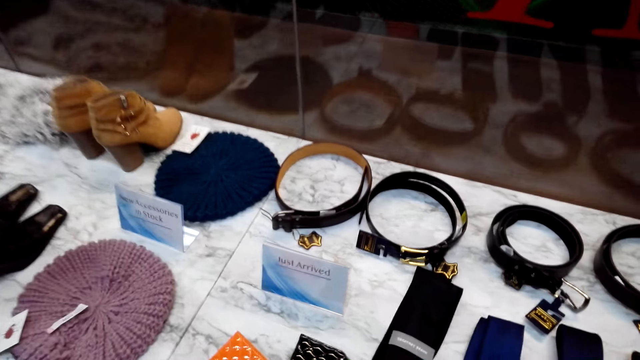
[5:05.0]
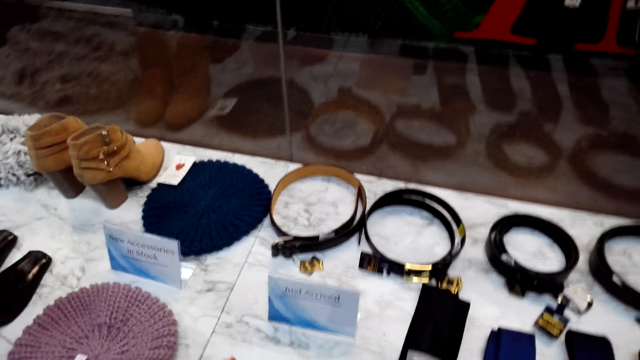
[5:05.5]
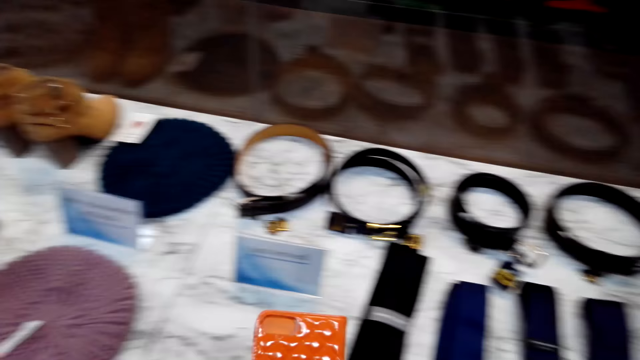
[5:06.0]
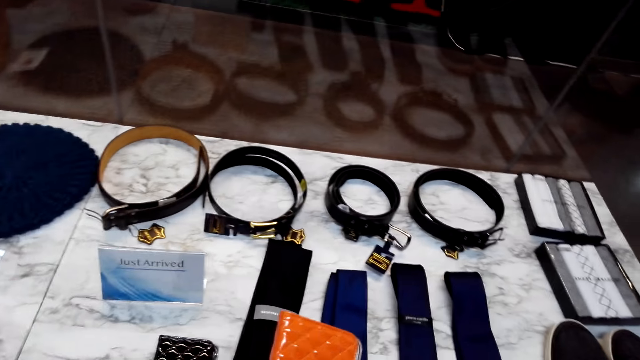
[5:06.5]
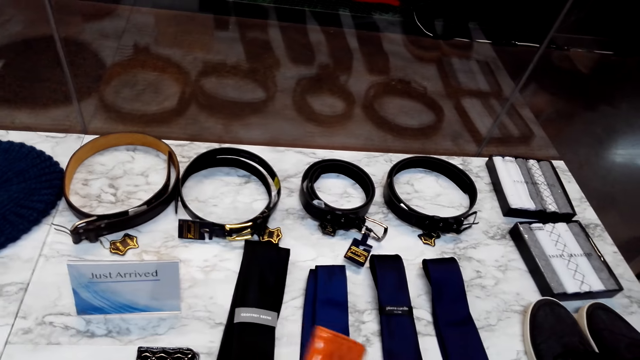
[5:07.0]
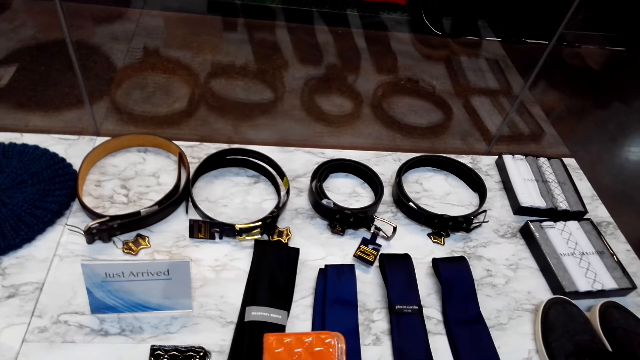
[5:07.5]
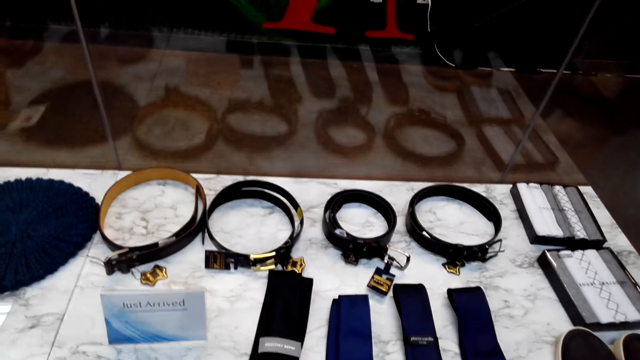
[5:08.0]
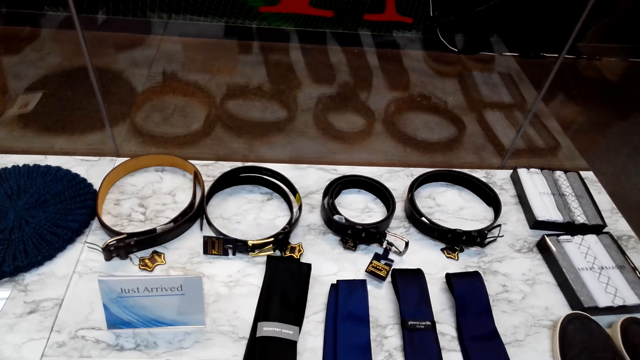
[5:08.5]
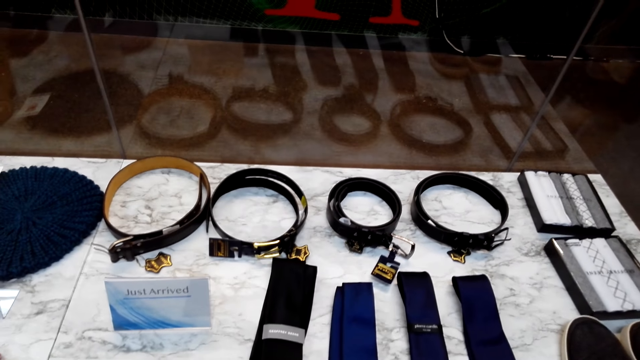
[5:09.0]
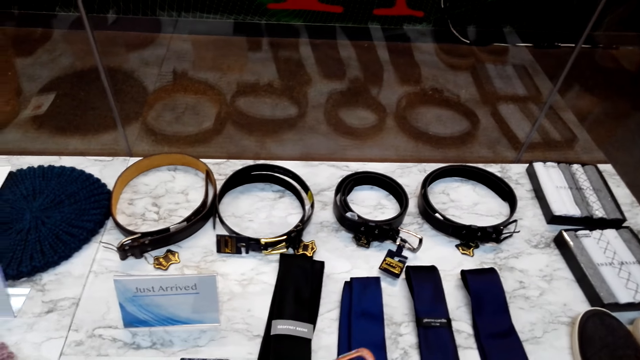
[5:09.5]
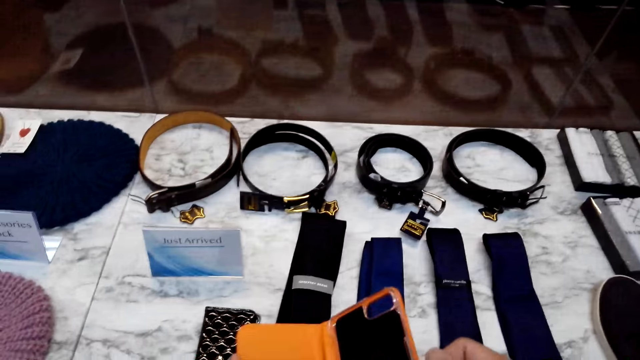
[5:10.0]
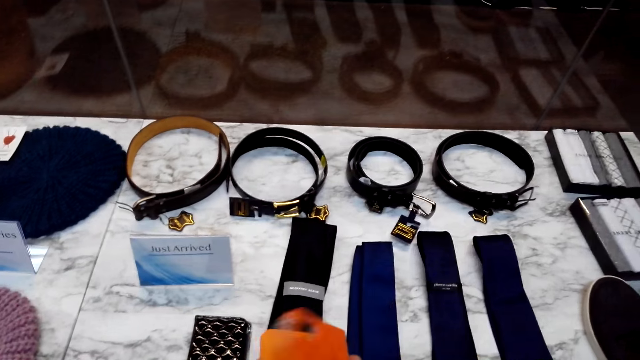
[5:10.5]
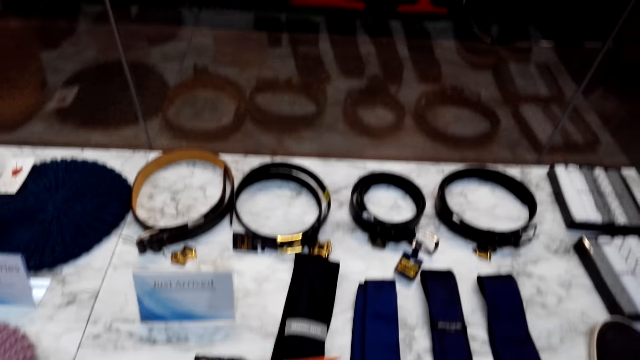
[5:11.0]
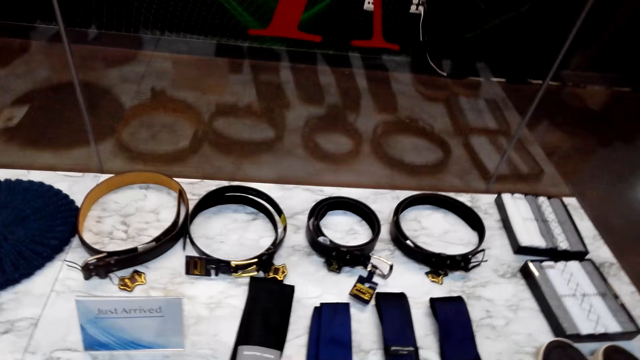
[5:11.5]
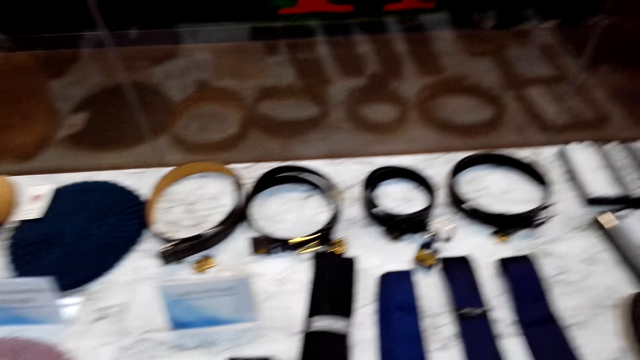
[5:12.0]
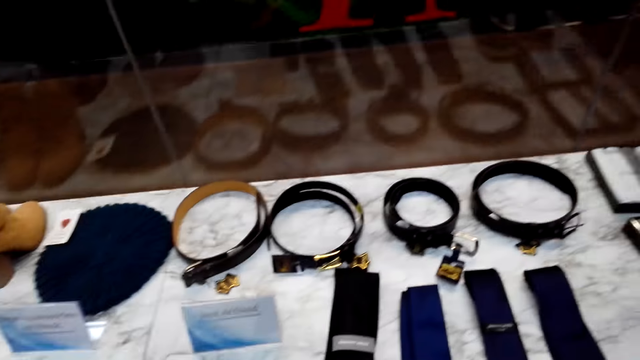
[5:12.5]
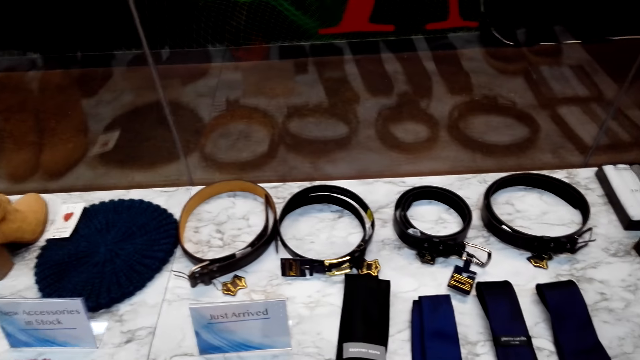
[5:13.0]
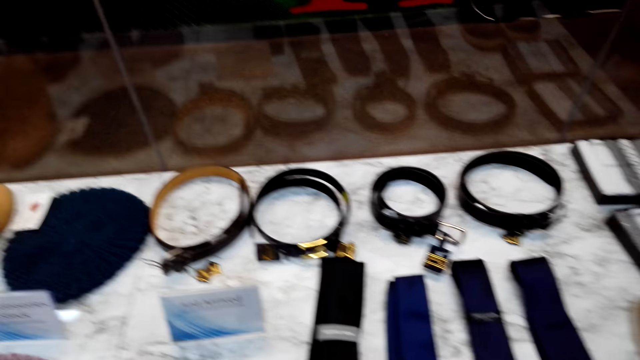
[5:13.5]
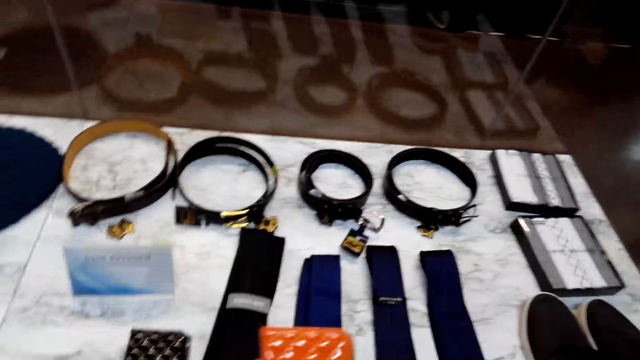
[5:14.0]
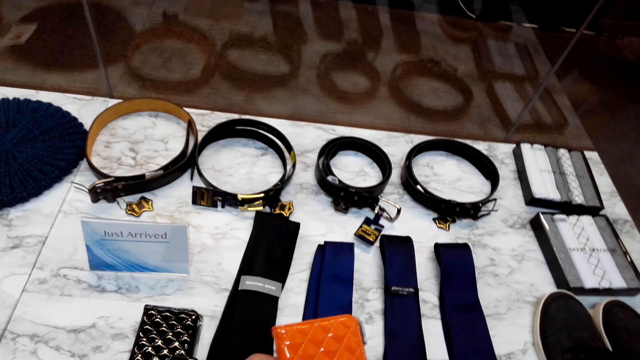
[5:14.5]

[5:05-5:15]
The camera wearer picks up a pouch on a table. They open the pouch and close the pouch.

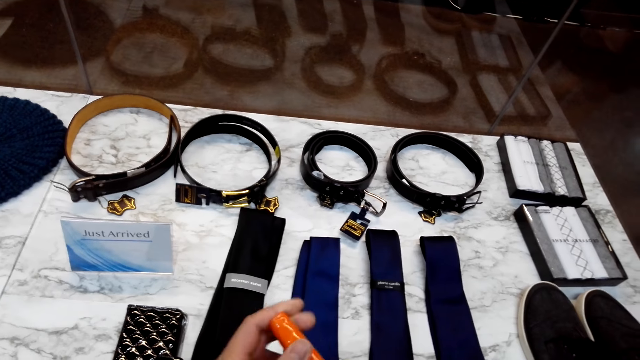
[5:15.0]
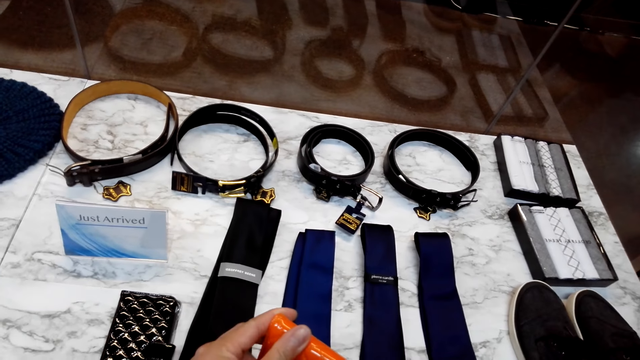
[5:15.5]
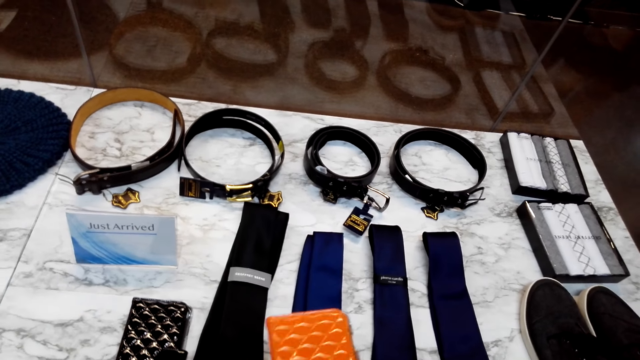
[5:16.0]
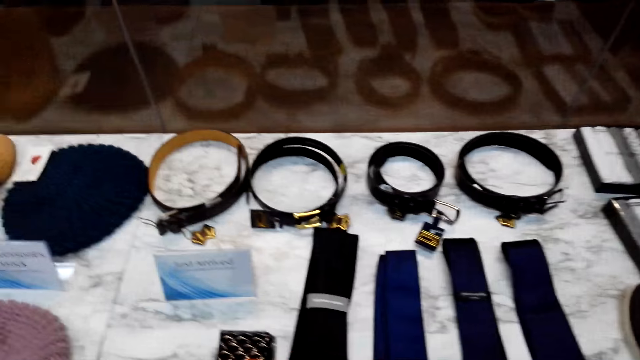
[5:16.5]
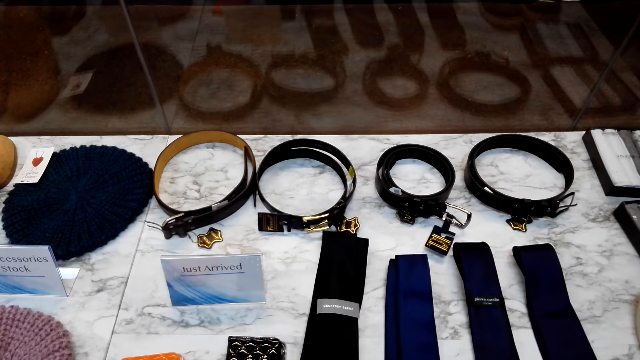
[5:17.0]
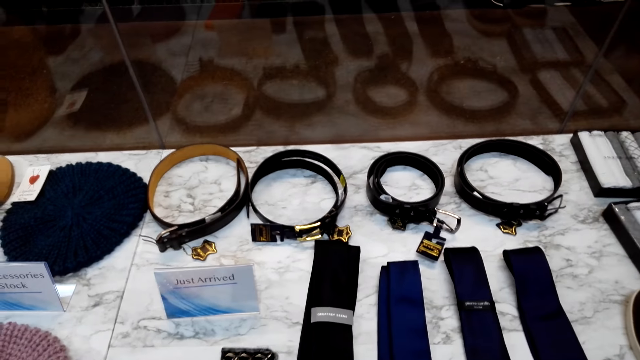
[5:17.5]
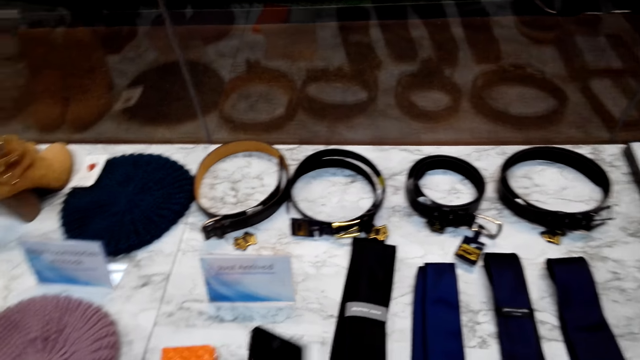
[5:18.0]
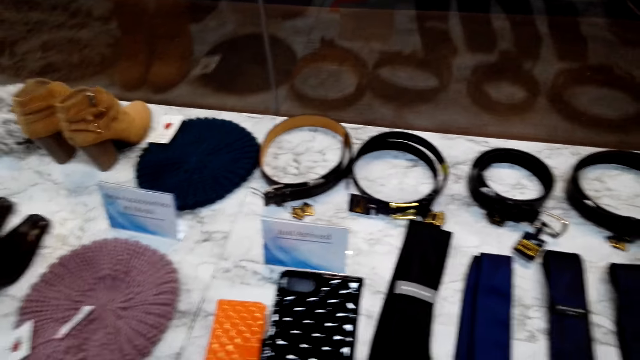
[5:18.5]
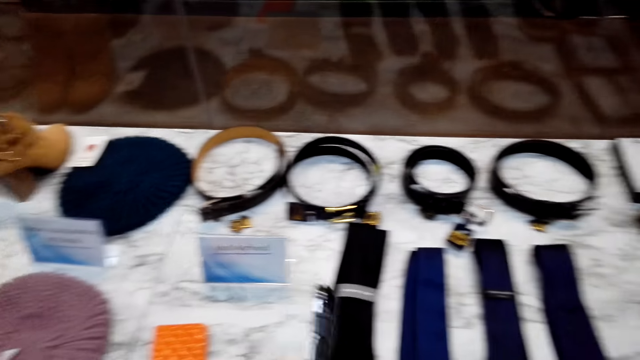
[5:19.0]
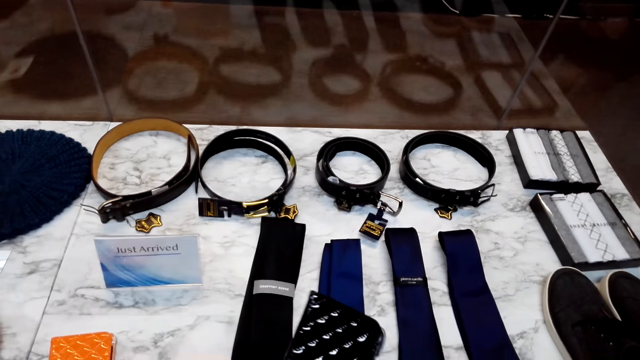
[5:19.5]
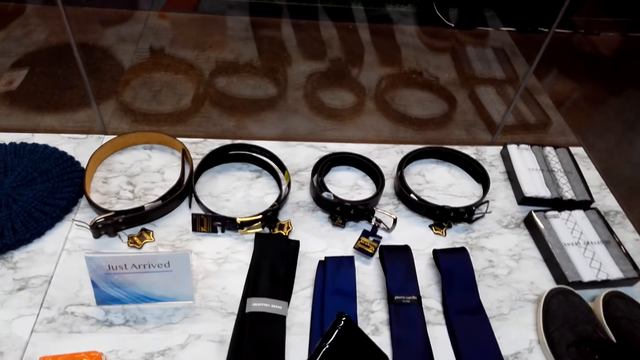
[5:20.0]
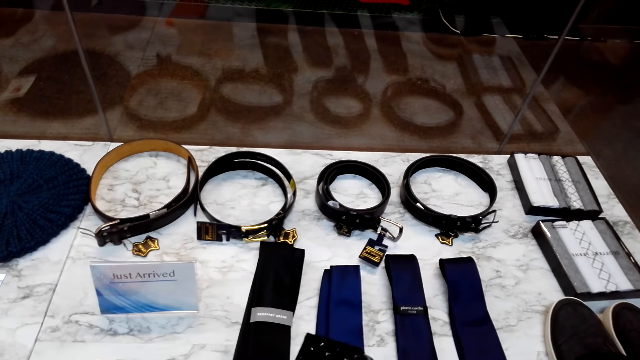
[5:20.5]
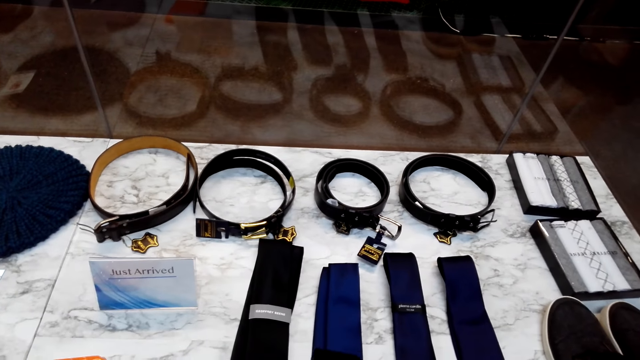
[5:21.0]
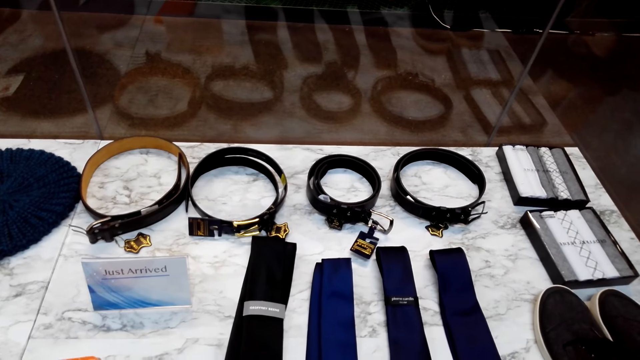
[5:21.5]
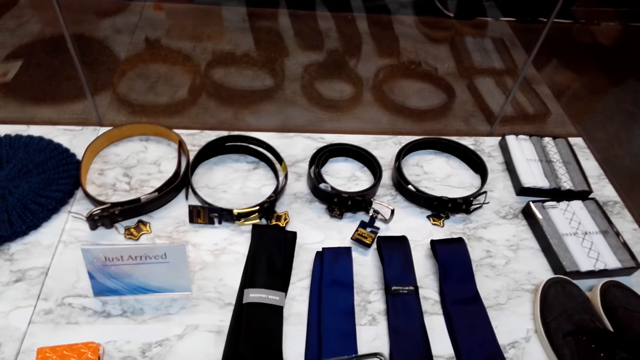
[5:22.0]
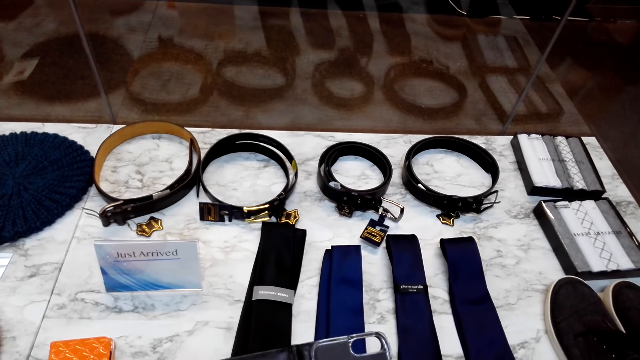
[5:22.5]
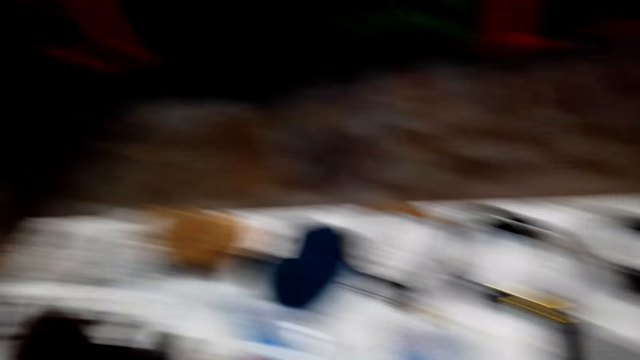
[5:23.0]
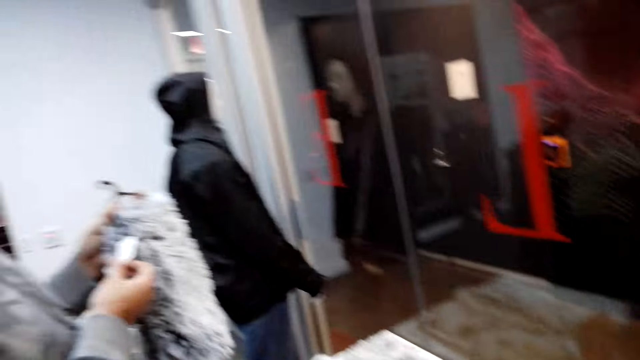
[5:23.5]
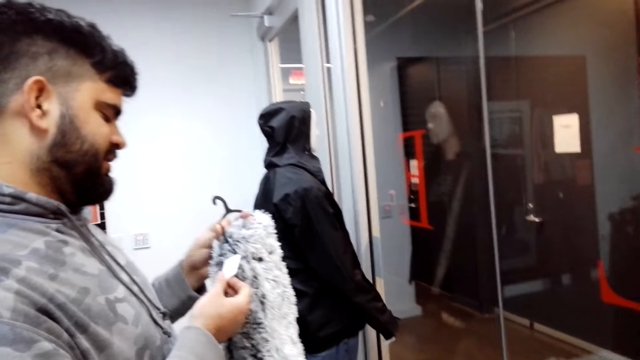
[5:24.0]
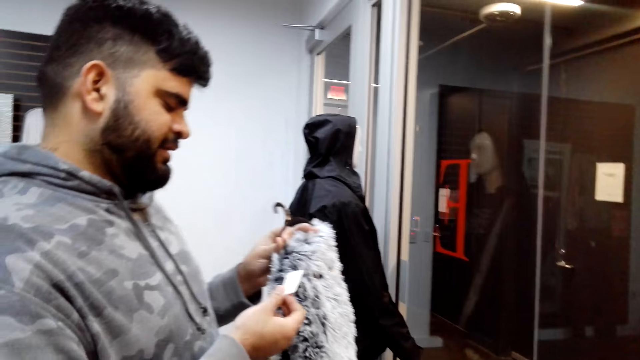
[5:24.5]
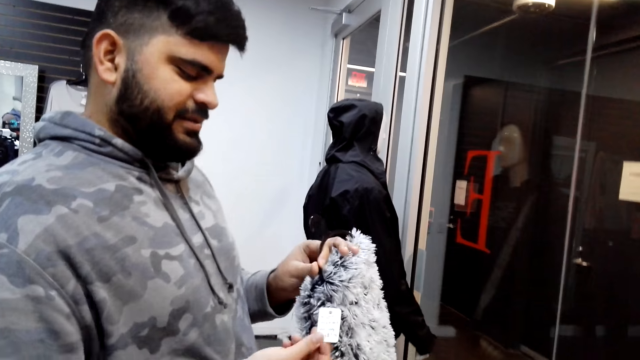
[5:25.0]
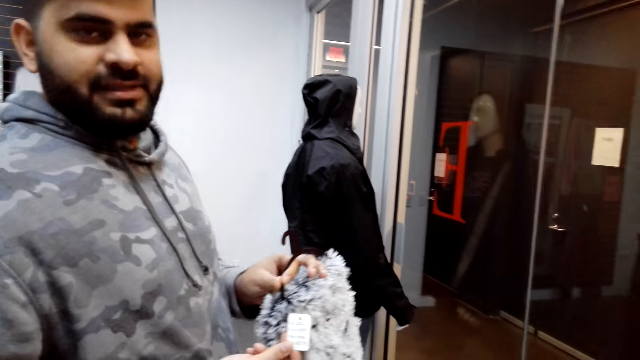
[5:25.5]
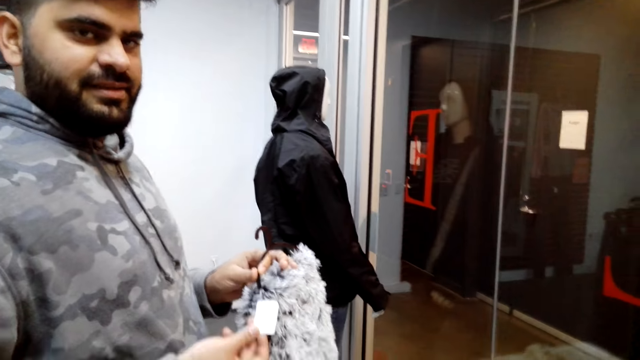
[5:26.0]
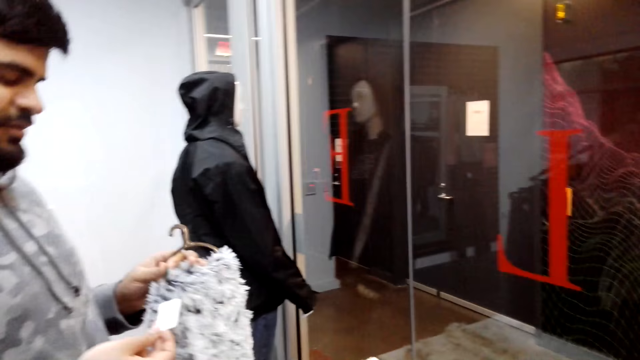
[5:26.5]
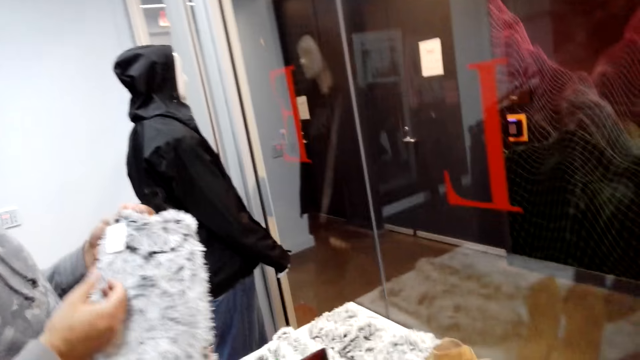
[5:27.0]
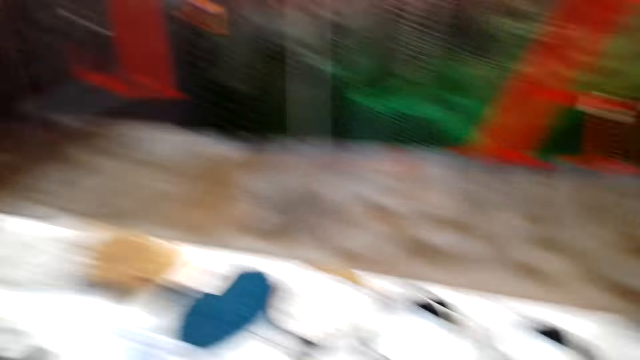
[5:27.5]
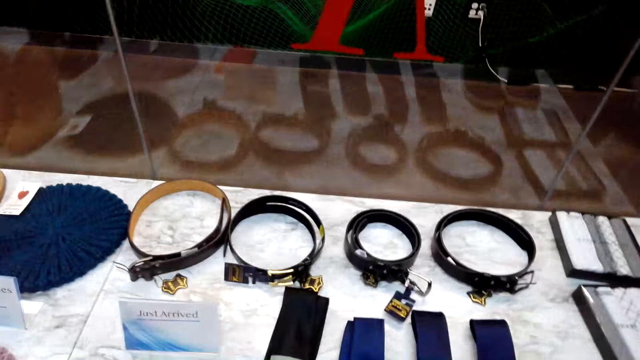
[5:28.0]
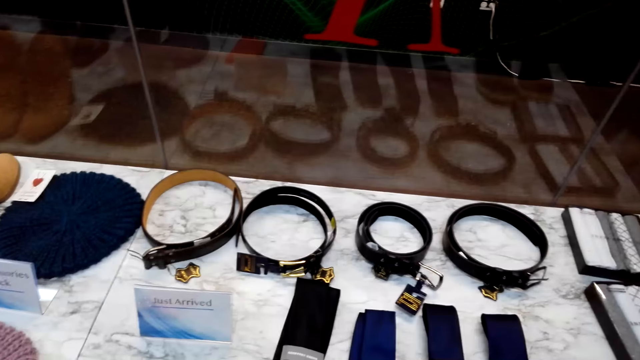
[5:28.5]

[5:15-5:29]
The camera wearer places the pouch on the table. They pick up another pouch on the table and check on the pouch. A man holds a price tag. The man checks on the price tag of a scarf.
